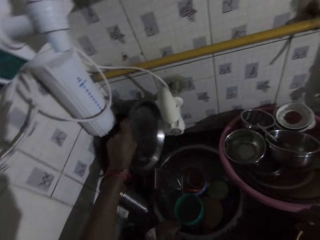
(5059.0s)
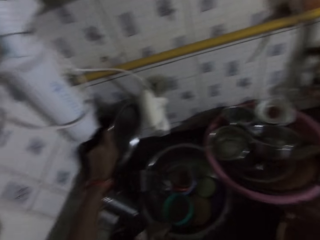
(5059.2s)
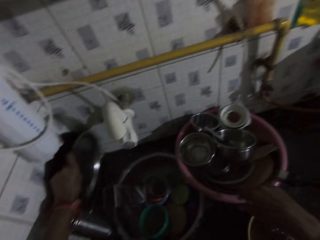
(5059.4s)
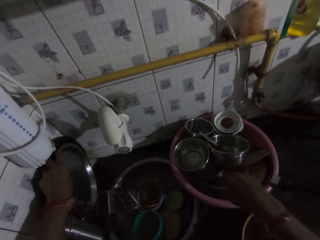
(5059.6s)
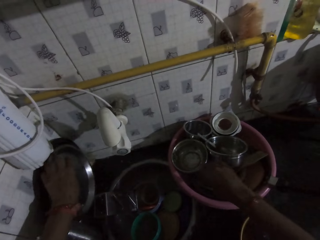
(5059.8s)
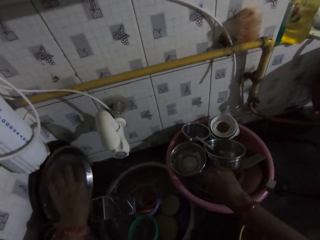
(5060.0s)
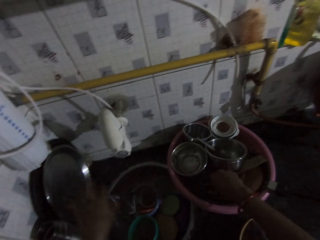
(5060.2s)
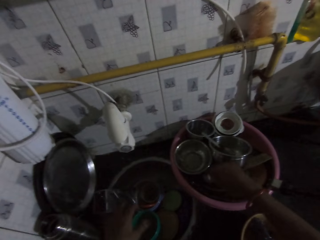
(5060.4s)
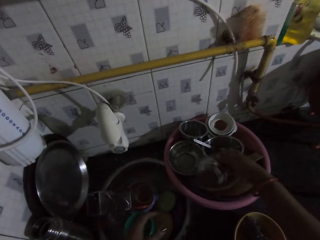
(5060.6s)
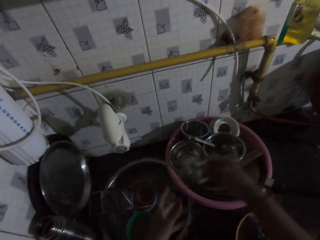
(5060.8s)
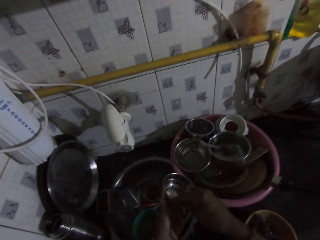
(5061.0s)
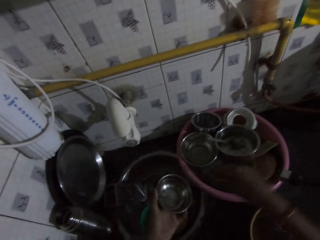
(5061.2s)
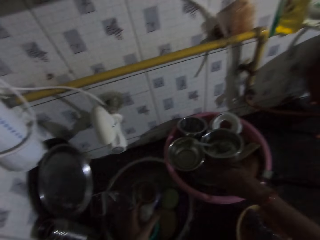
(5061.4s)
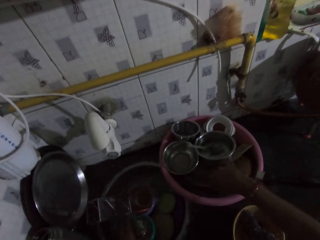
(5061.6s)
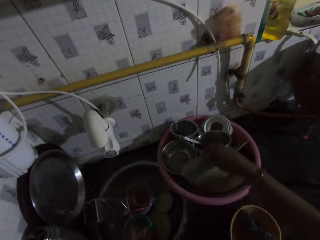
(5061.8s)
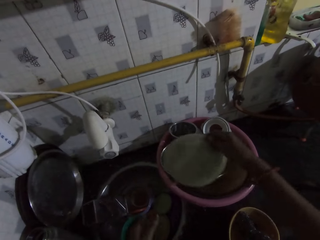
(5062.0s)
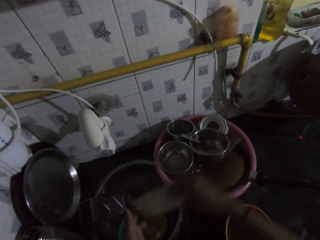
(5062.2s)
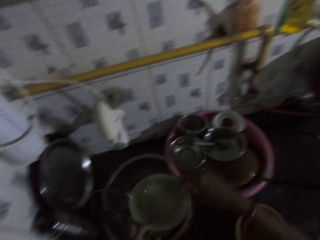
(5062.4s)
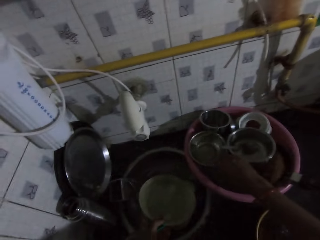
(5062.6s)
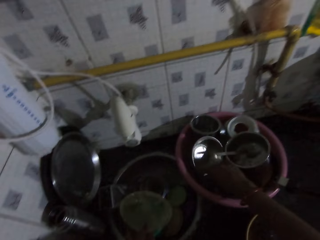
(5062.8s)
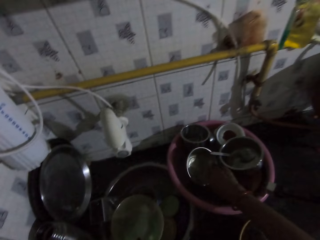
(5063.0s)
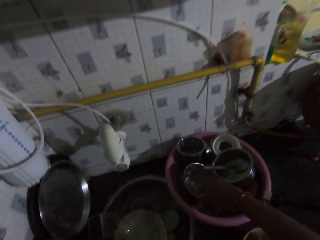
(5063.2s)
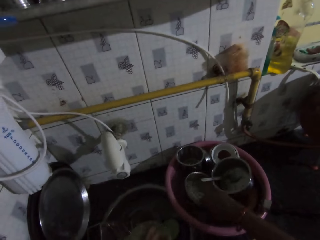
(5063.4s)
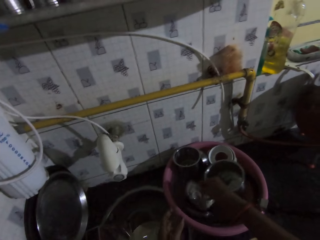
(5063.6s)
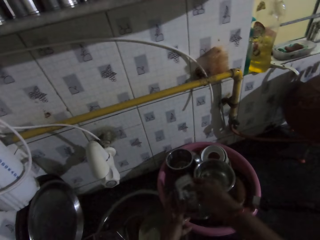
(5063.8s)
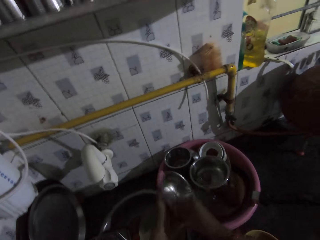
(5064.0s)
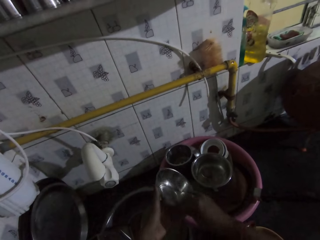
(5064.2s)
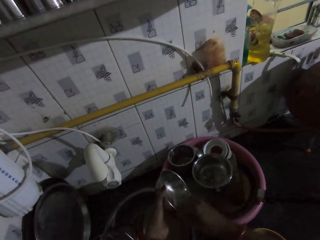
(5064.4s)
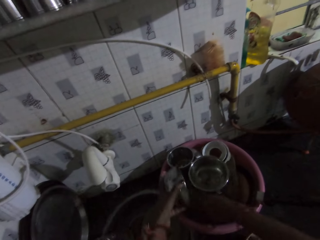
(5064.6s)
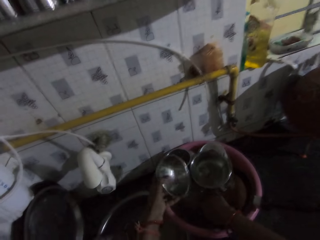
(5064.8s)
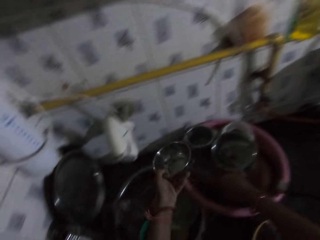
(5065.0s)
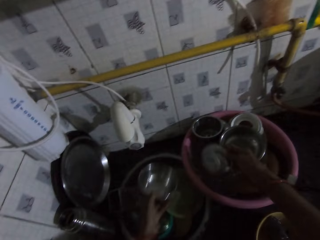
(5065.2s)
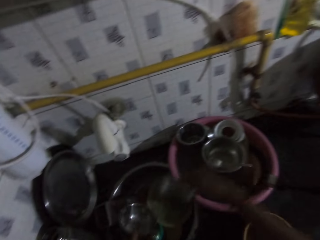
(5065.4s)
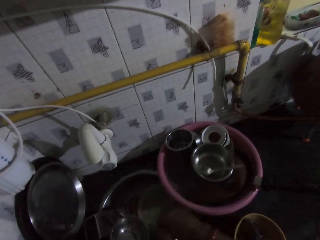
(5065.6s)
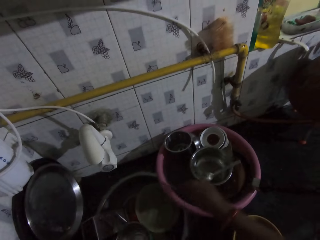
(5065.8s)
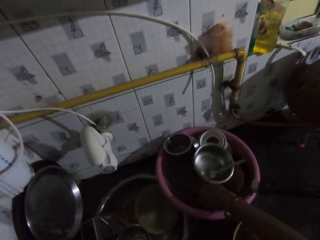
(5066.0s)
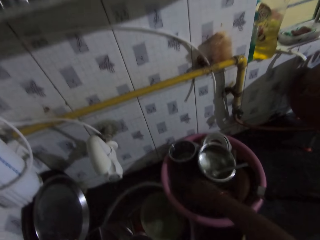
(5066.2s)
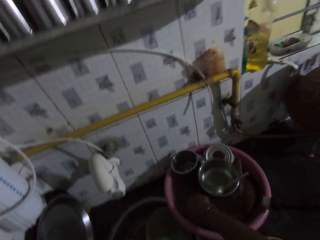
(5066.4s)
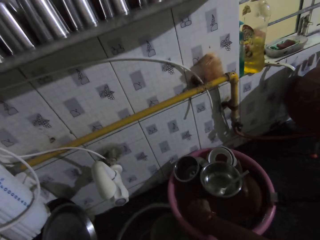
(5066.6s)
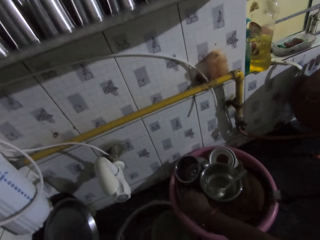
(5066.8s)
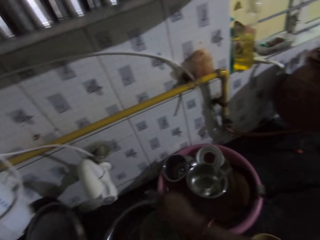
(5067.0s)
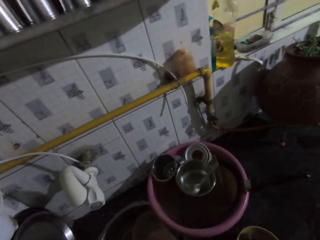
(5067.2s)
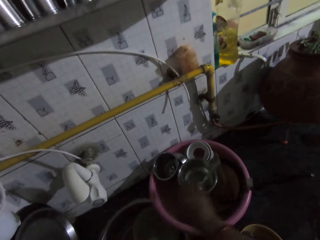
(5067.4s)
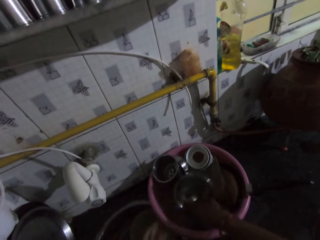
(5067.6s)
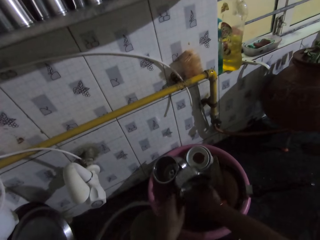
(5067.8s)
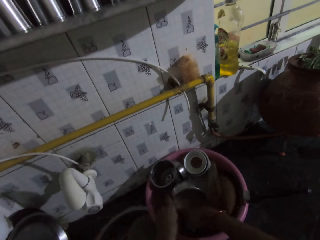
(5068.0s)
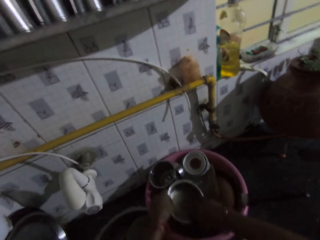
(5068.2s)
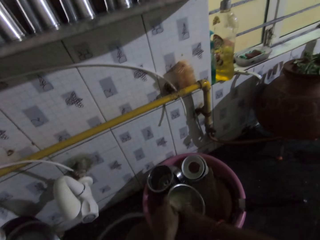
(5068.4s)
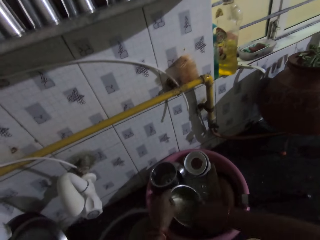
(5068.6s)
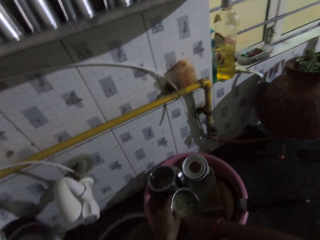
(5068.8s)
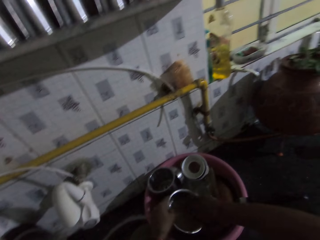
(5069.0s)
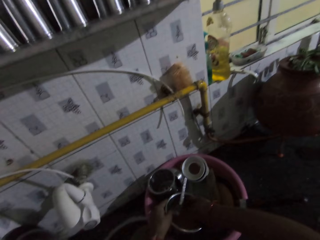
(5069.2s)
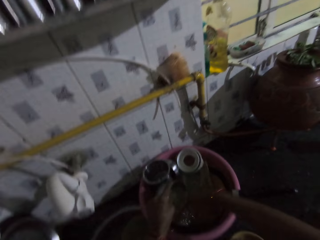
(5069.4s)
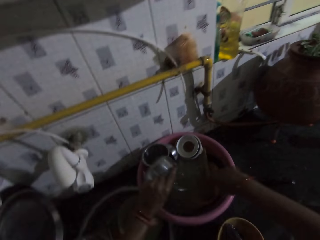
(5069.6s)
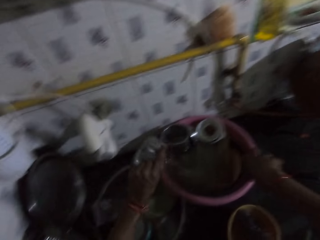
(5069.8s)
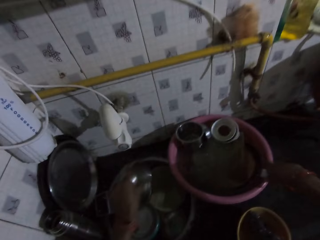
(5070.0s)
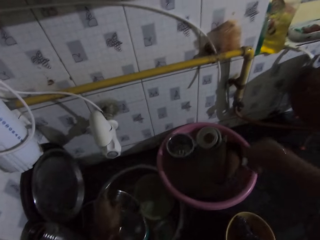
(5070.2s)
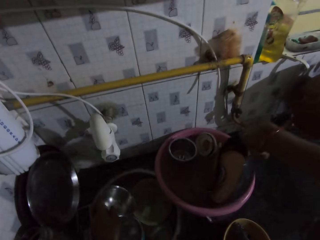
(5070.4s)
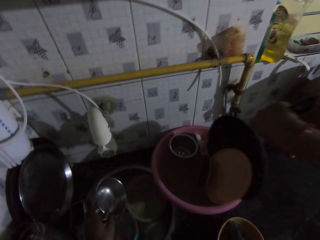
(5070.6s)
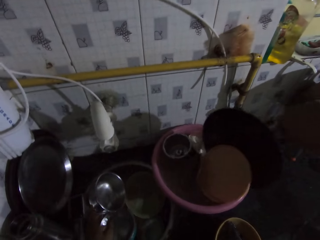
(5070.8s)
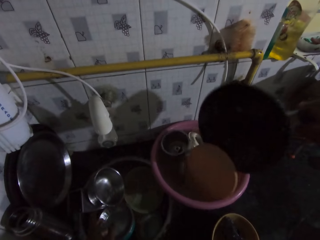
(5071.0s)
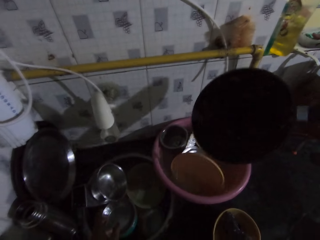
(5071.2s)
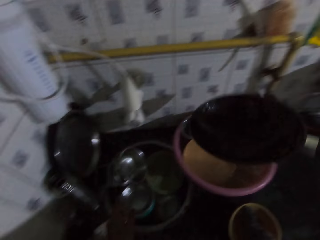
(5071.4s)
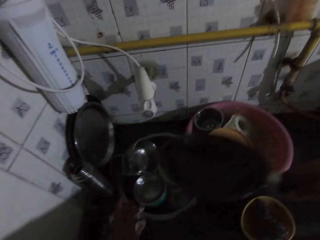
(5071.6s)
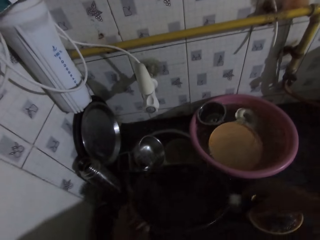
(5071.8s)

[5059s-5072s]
The camera wearer places the metal tray on the wall in the kitchen with her left hand. She picks a plate from the pink bowl with her right hand. She moves utensils from a plastic basin to a sink. She passes the plate in her right hand to her left hand. She drops the plate in the sink bowl with her left hand. She picks a plate from the pink bowl with her right hand. She passes the plate in her right hand to her left hand. She drops the plate in the sink bowl with her left hand. She rinses a plate in the pink bowl with her right hand. She holds the plate with both hands. She rinses the plate in her left hand with her right hand. She picks a plate from the pink bowl with her right hand. She drops the plate in the sink bowl with her left hand. She drops the plate in the sink bowl with her right hand. She picks a spoon from the pink bowl with her right hand. She drops the spoon in the sink bowl with her right hand. She rinses a plate in the pink bowl with her right hand. She scrubs a bowl with her hand. She rinses the bowl in the pink bowl with both hands. She pours the water in the plate into the pink bowl with her left hand. She holds the handle of the pan in the pink bowl with her right hand. She moves a bowl from the plastic basin to the sink. She drops the plate in the sink bowl with her left hand and picks the pan from the pink bowl with her right hand. She moves the pan from the plastic basin to the sink.

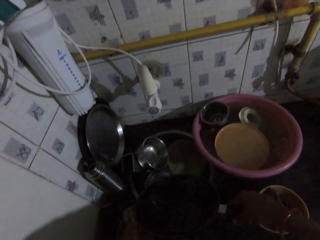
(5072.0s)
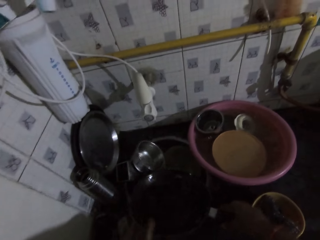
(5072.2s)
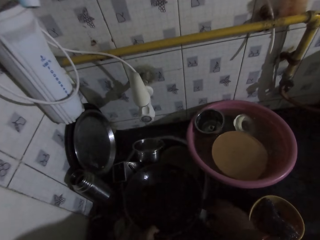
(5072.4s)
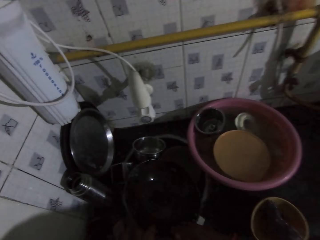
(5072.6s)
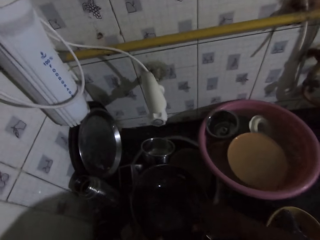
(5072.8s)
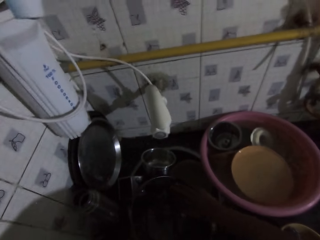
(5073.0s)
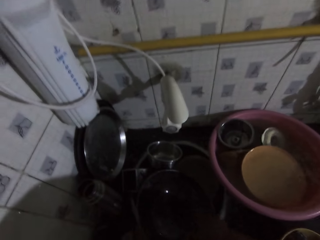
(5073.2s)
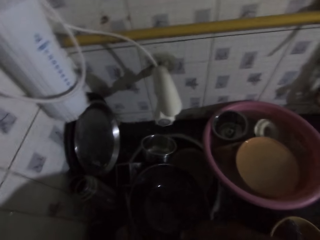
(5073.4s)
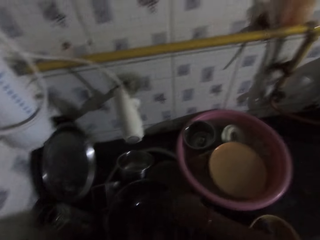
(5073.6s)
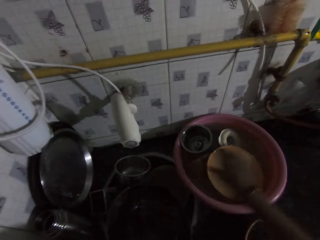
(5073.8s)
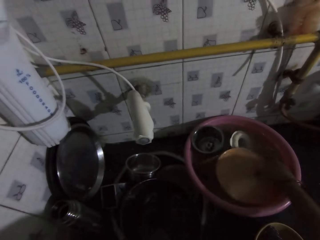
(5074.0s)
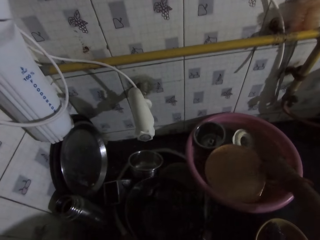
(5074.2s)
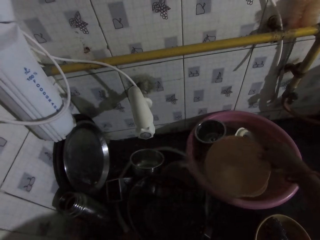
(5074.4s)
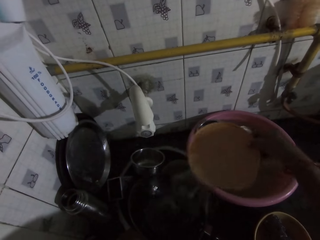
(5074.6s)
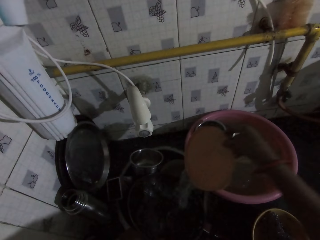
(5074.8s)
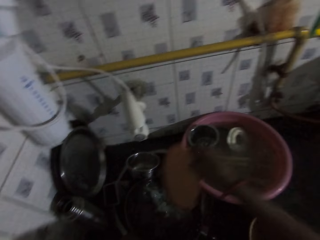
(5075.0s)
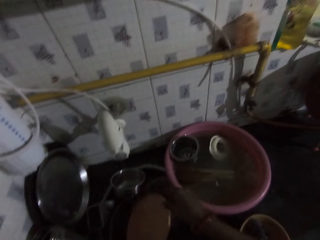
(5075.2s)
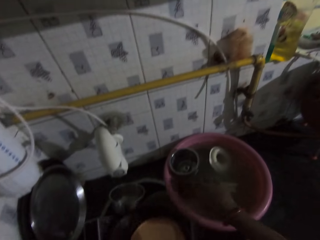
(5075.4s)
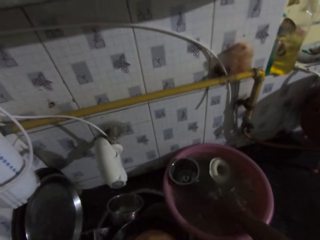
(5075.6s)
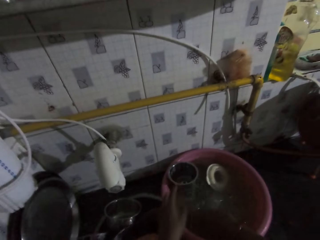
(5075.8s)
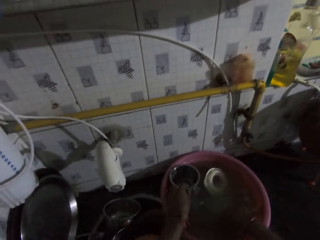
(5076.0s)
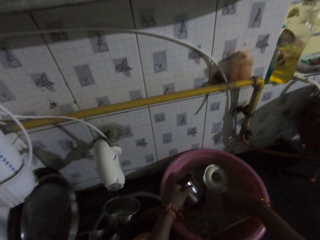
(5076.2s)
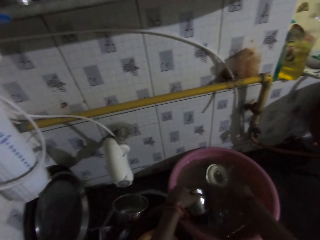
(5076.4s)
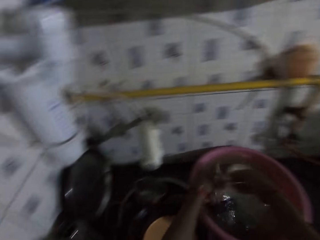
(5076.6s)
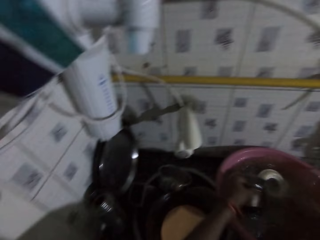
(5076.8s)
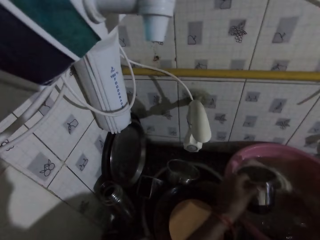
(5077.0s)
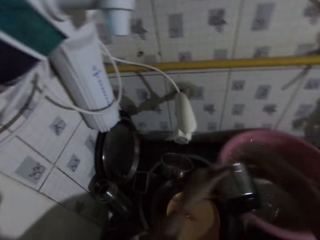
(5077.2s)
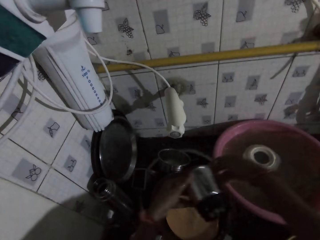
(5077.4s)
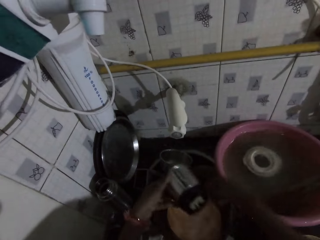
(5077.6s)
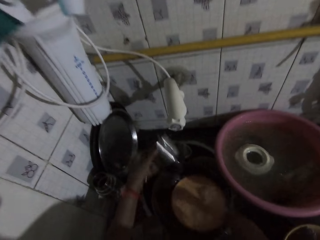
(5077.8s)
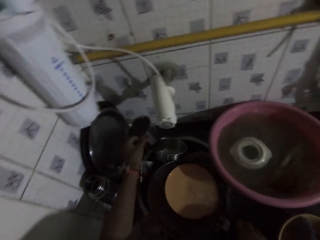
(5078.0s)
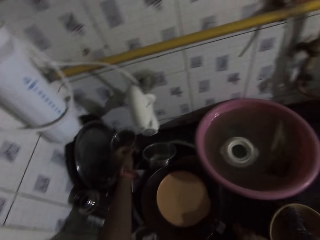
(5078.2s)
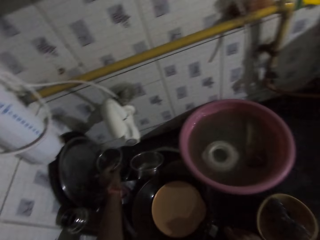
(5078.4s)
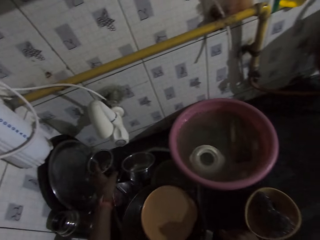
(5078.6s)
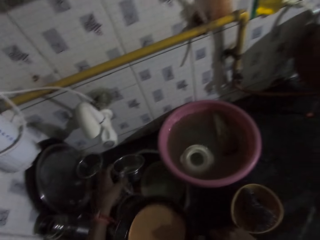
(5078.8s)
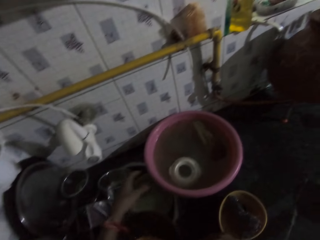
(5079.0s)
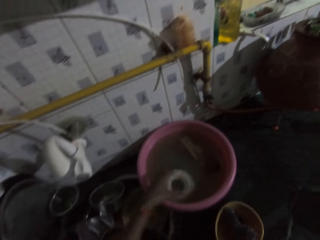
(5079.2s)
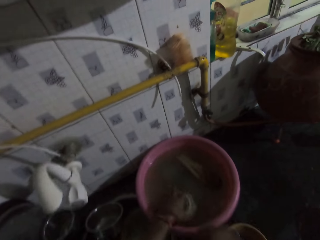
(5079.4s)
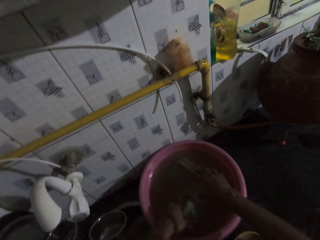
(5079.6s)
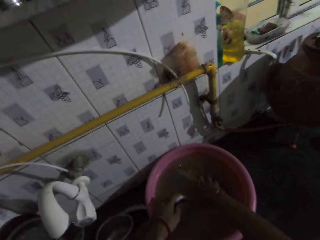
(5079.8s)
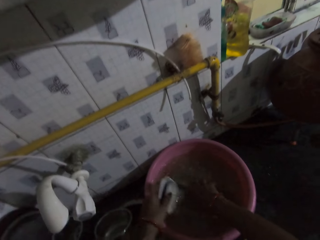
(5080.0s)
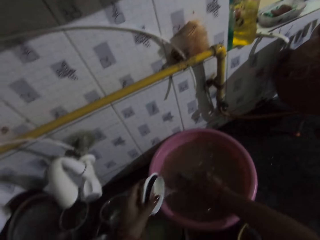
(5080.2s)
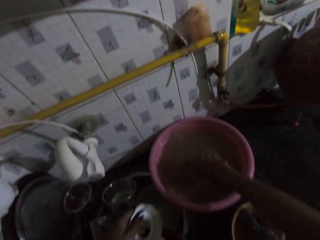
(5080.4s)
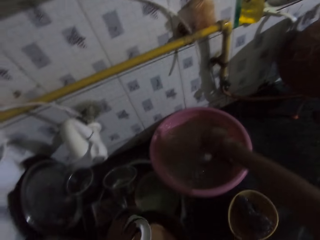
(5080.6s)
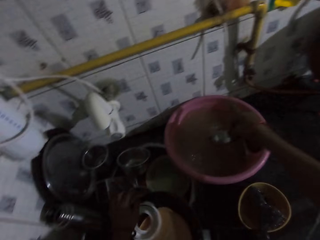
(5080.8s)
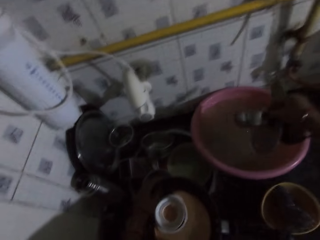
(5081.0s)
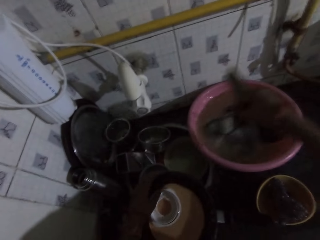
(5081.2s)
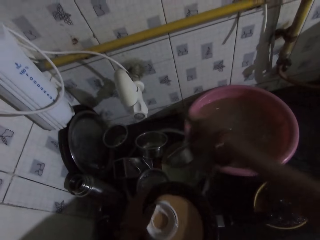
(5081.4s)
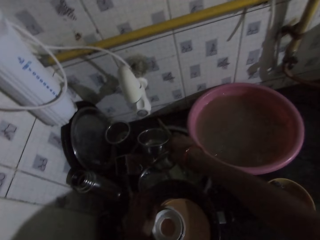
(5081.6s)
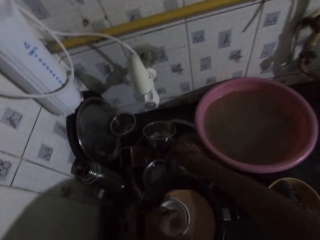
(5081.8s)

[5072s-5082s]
The camera wearer drops the pan on the sink top with both hands. She scrubs the pan with her hand. She picks a plate from the pink bowl with her right hand. She moves utensils from a plastic basin to a sink. She pours the water in the plate into the sink with her right hand. She drops the plate in the sink bowl with her right hand. She rinses the plates in the pink bowl with her right hand. She picks a plate from the pink bowl with her left hand. She pours the water in the plate into the sink bowl with her left hand. She drops the plate on the sink top with her left hand. She moves the pan on the sink top with her right hand. She picks a white lid from the pink bowl with her left hand. She picks some plates from the pink bowl with her right hand.
